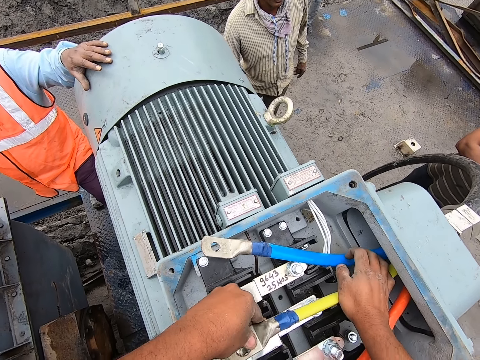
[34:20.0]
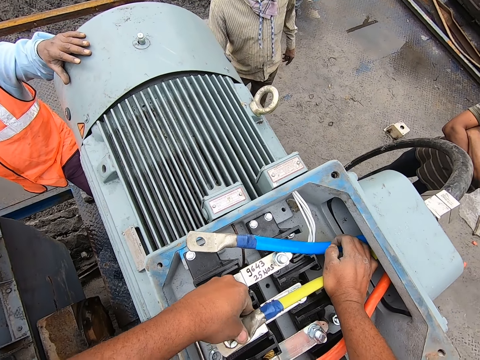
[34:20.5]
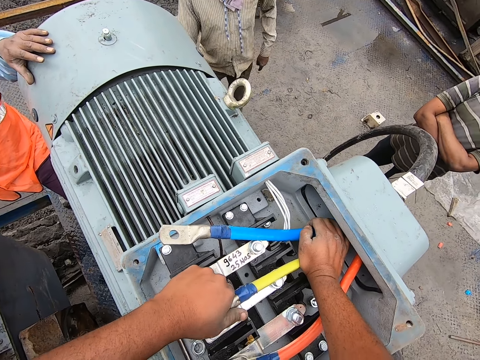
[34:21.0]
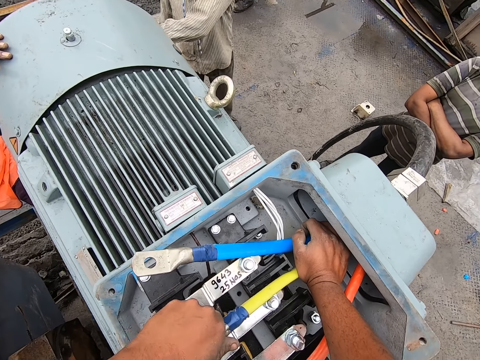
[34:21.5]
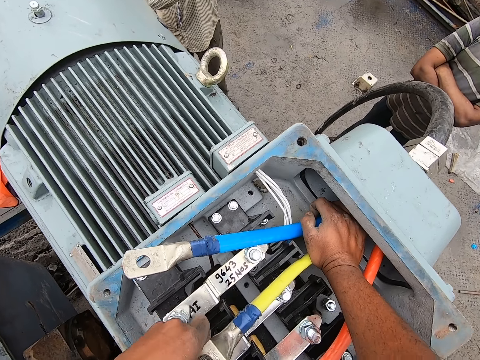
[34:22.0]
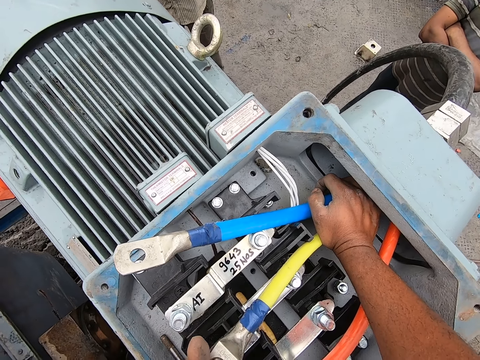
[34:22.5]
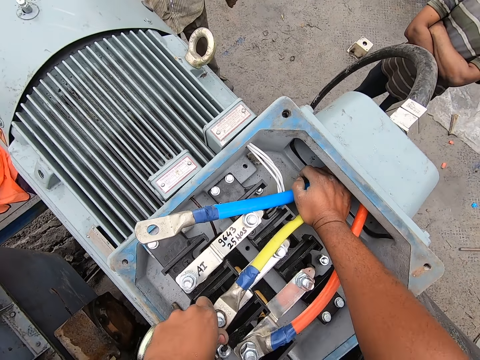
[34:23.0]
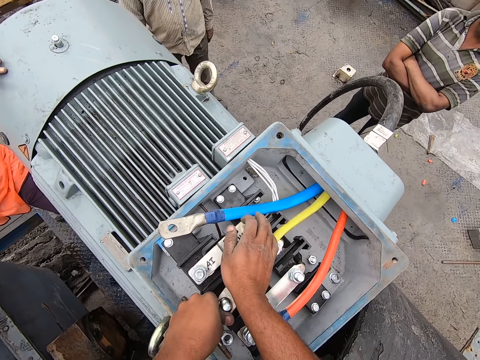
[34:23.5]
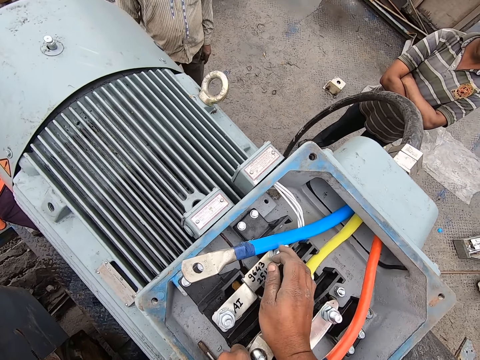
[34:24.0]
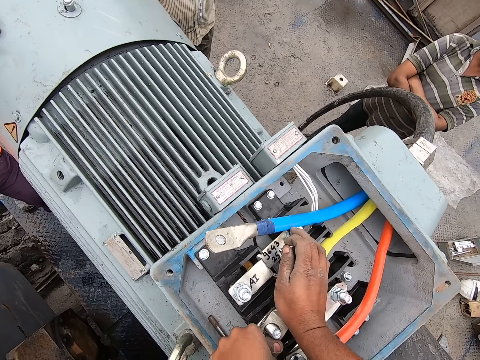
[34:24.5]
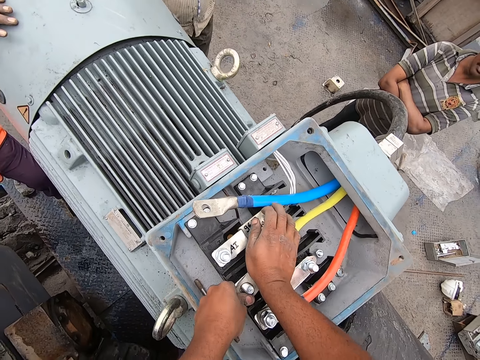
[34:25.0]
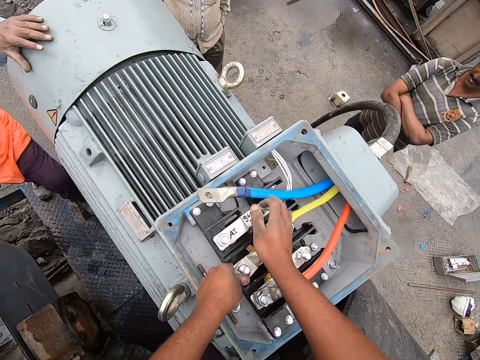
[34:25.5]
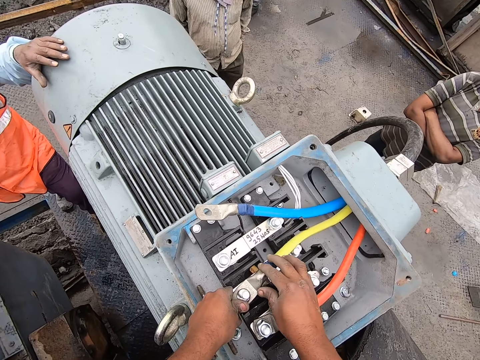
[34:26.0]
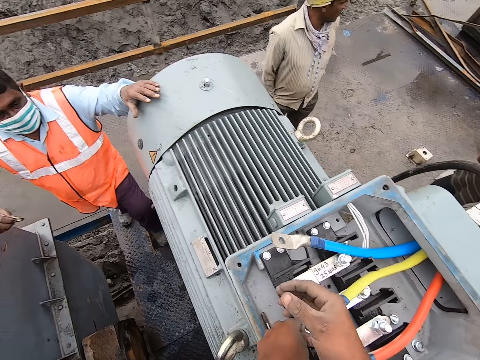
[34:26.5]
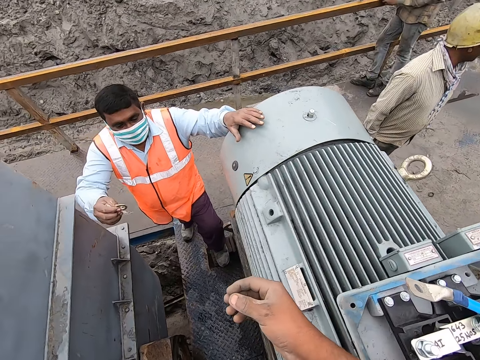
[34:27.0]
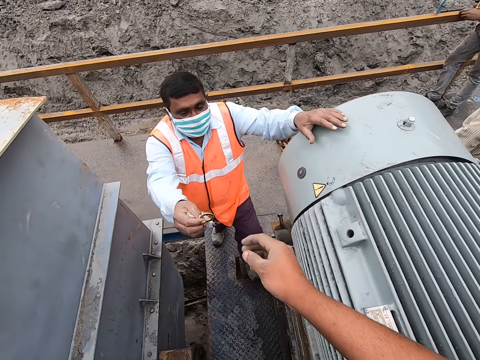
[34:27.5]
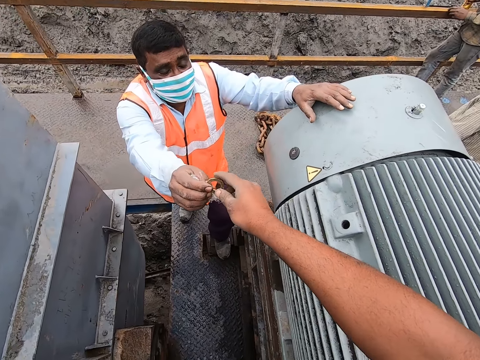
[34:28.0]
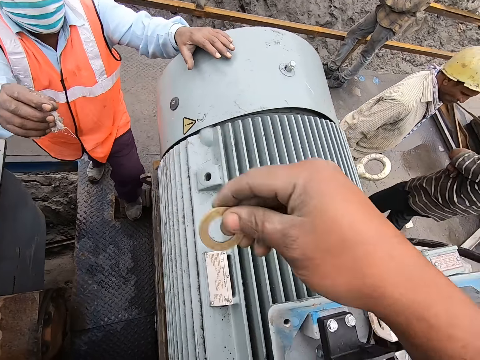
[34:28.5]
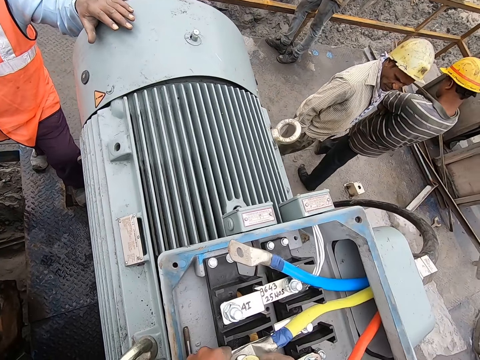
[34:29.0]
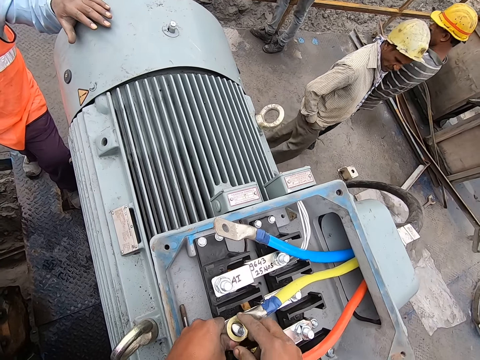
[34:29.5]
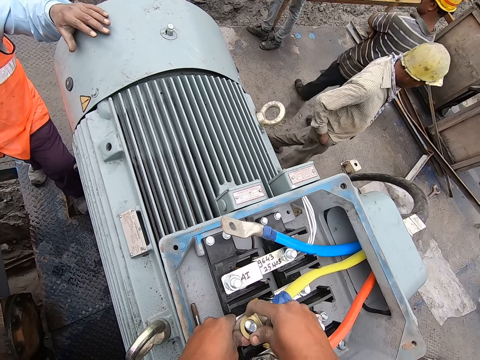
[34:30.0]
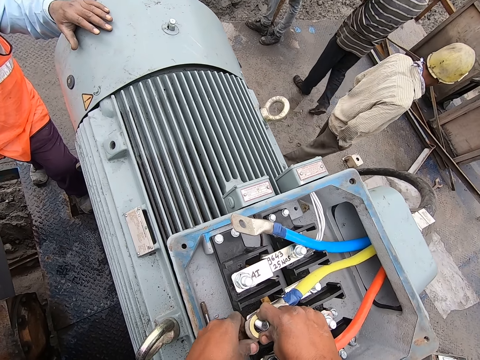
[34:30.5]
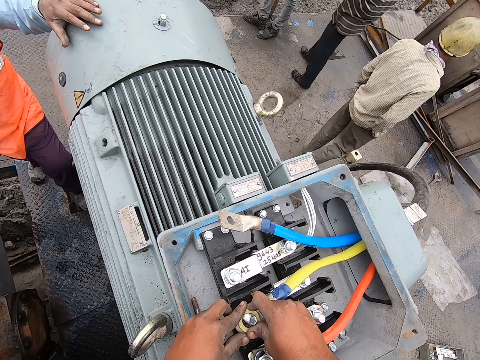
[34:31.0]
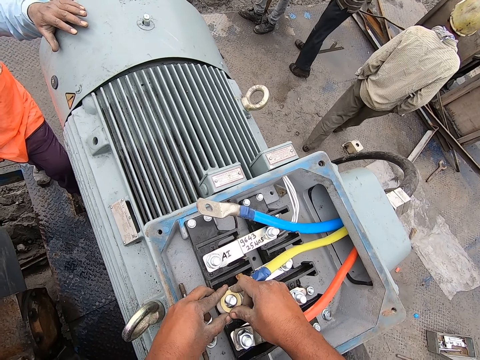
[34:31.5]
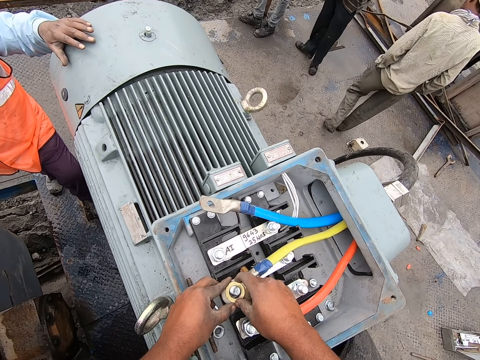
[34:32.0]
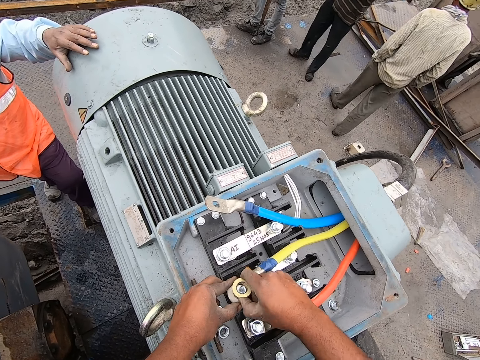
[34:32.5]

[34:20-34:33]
The camera wearer fixes the pipe hole on the bolt. They pick up a bolt from a man. The camera wearer picks up a ring with the right hand. They place the ring on the bolt. They fix the bolt.

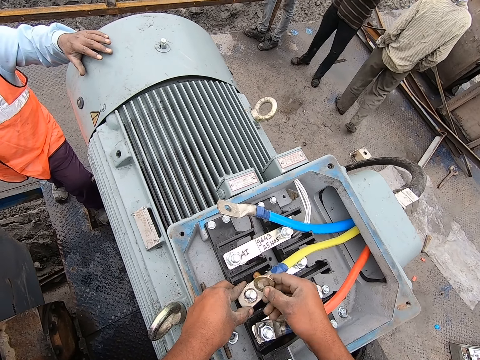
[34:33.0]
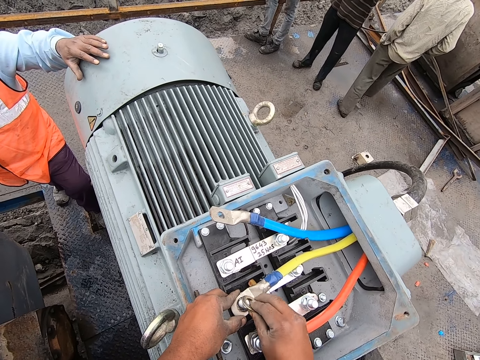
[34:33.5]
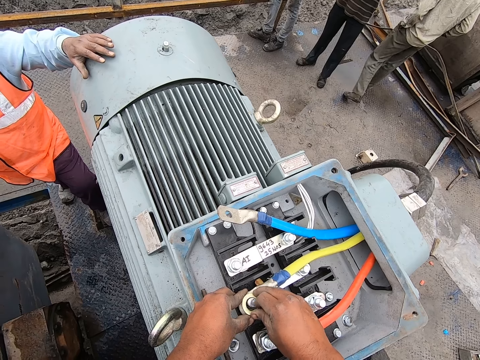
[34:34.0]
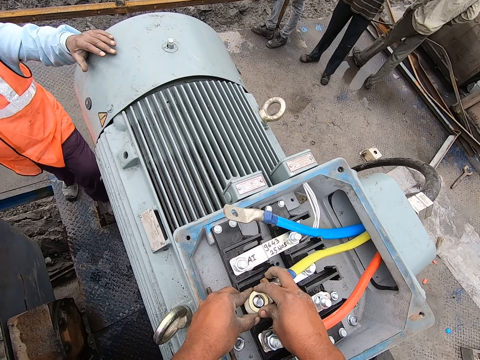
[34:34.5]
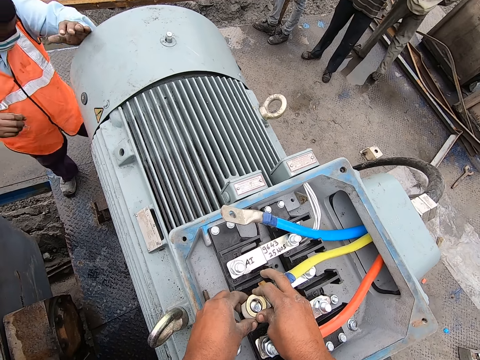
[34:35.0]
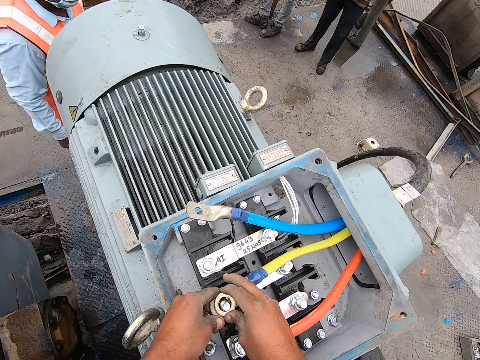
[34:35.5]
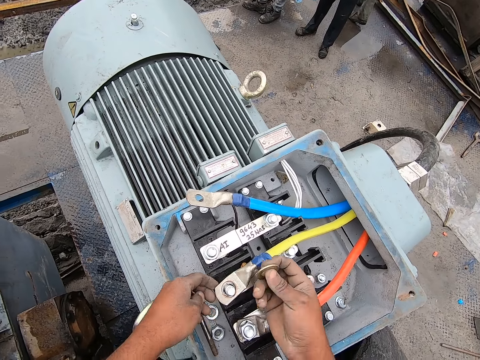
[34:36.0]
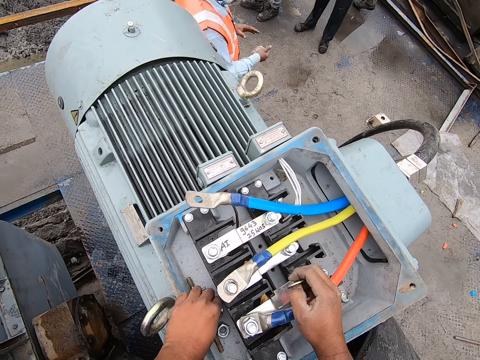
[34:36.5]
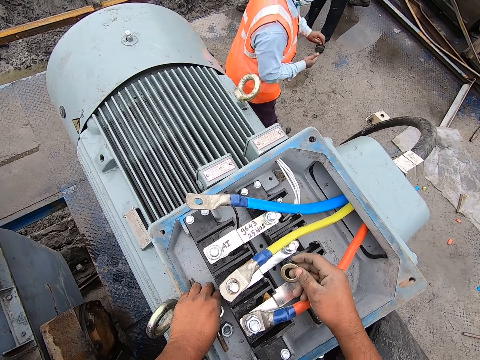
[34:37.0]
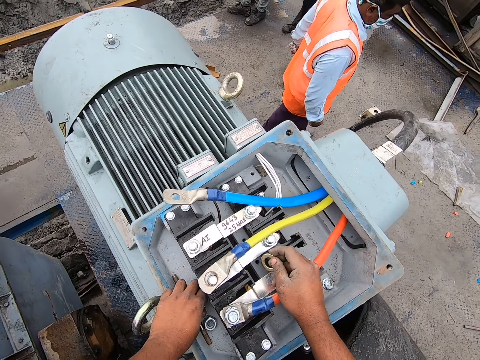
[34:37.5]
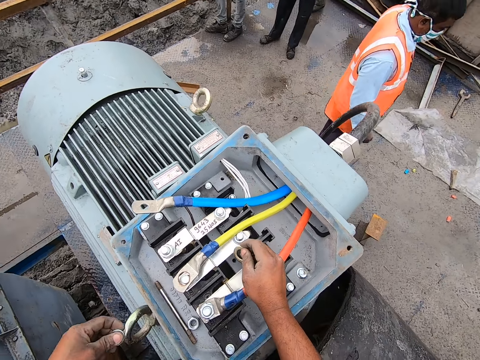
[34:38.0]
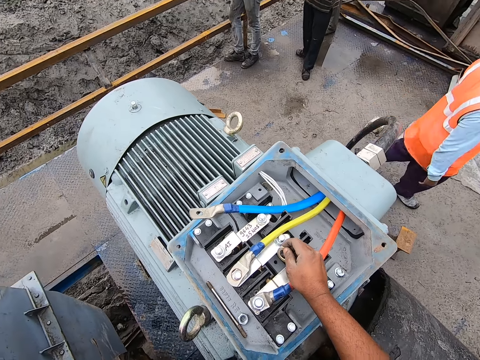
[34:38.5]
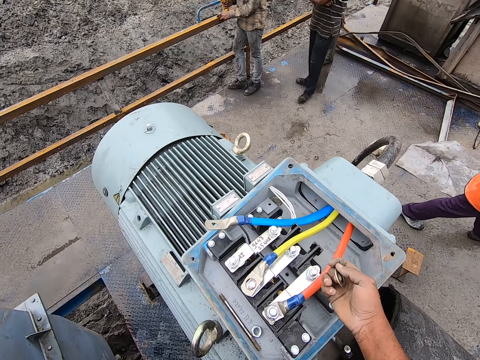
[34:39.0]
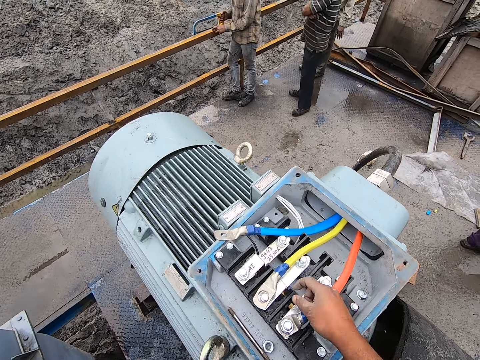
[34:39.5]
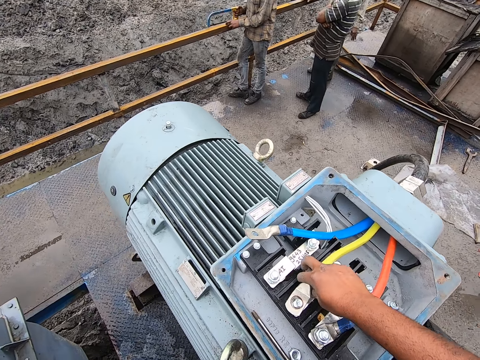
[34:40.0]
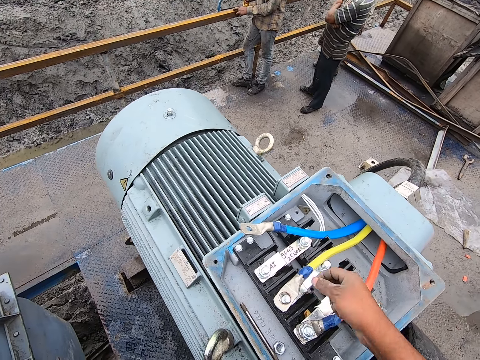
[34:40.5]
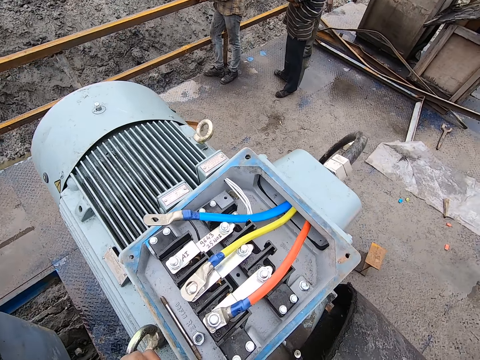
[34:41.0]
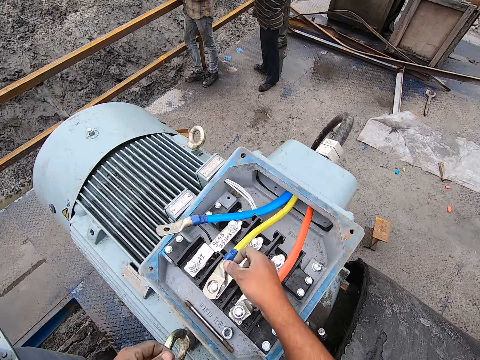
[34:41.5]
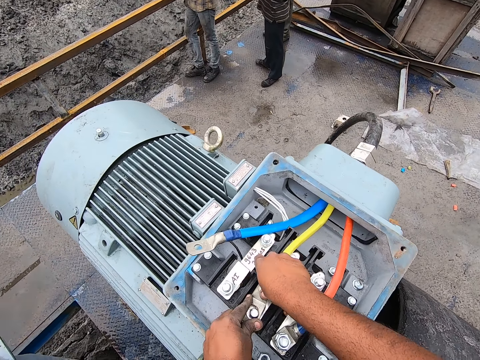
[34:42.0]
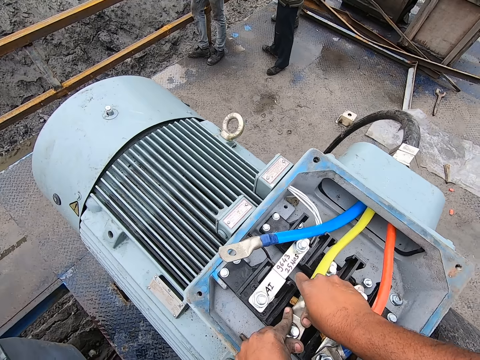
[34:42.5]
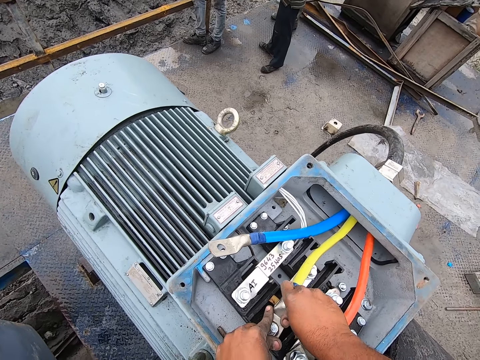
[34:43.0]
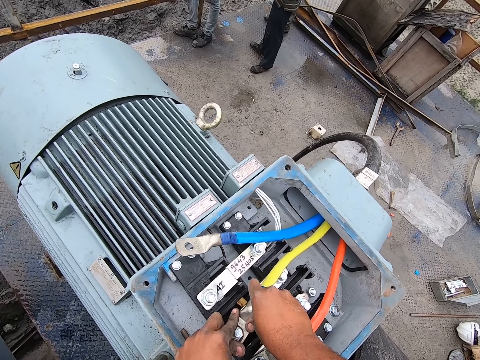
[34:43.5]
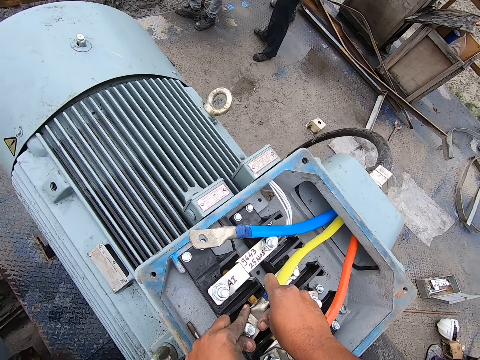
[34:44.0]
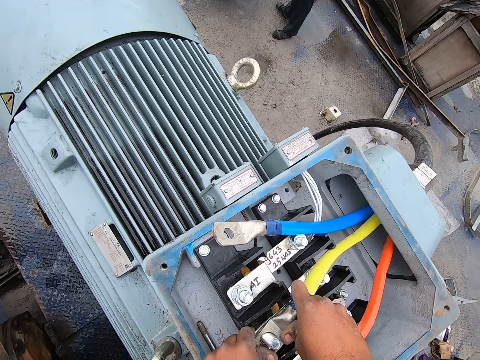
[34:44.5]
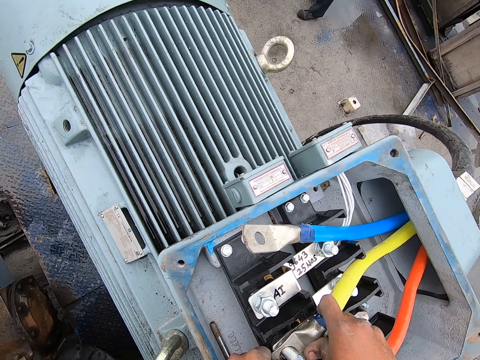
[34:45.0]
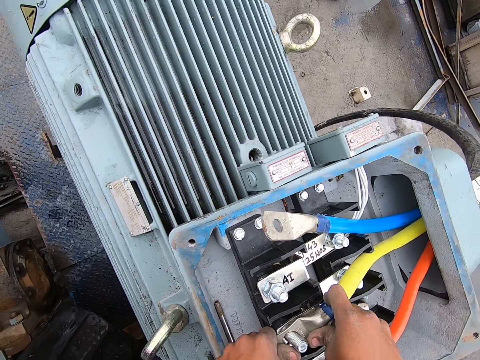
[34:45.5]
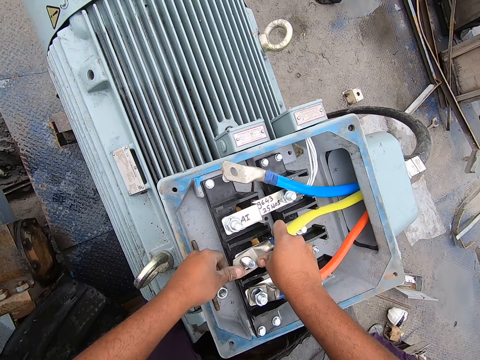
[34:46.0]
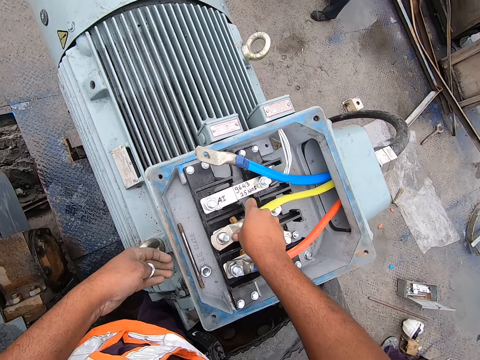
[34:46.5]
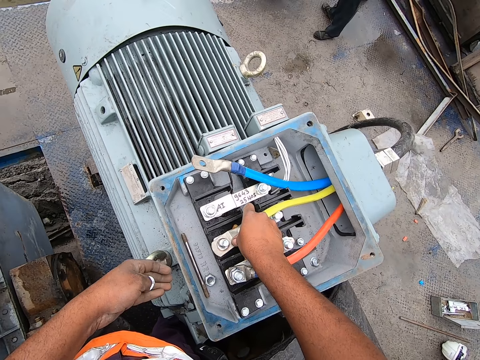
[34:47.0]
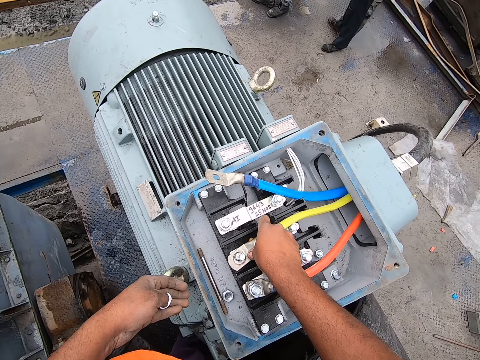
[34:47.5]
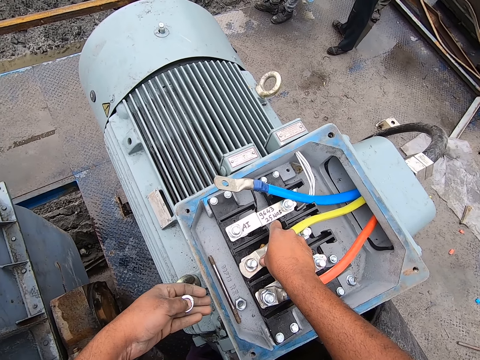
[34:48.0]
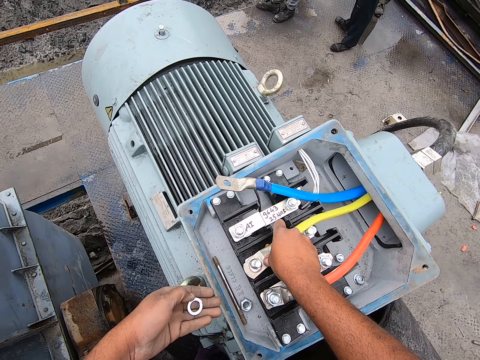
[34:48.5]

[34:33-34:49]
The camera wearer turns the ring with the right hand. They place the ring on the bolt. They interact. They pick up the ring with the right hand. They pick up the bolt. They pick up something with the left hand. They move around the right hand. They place both hands on the motor. They move around the pipe with both hands. They hold the ring with the left hand.
